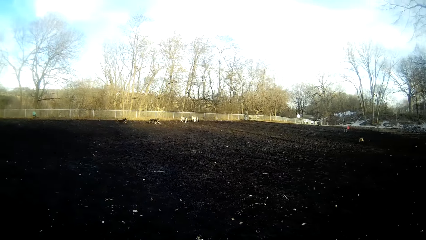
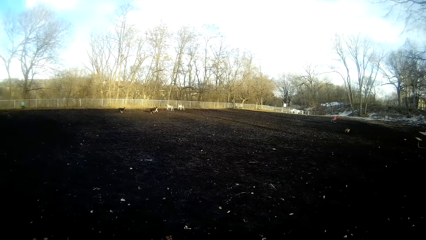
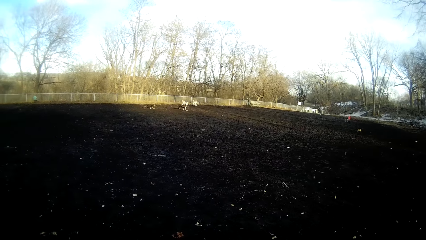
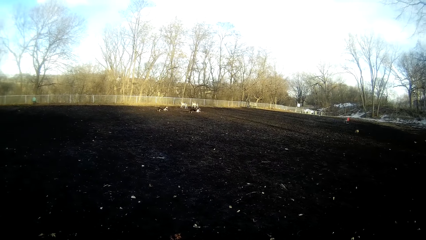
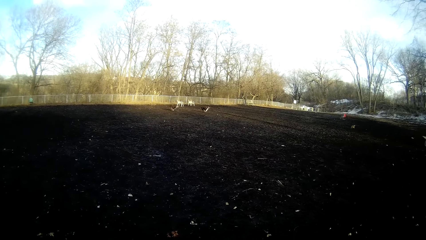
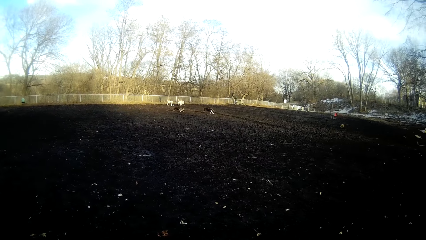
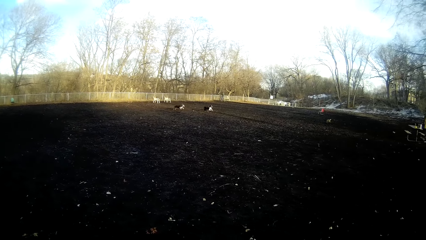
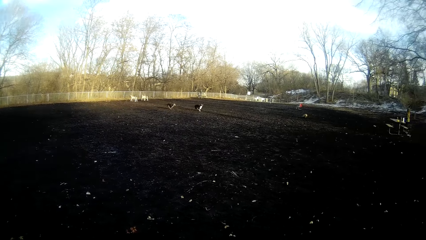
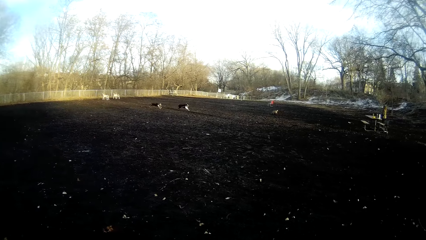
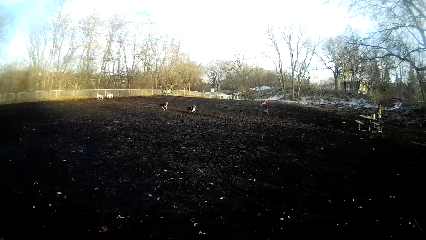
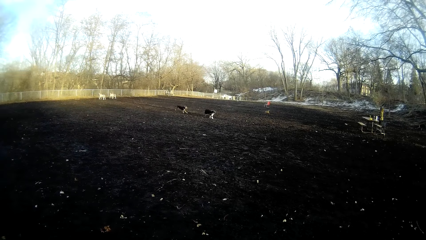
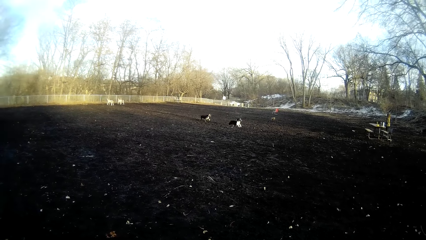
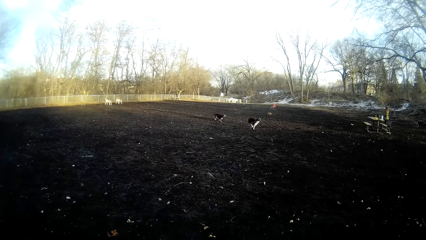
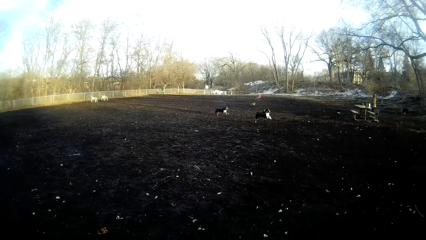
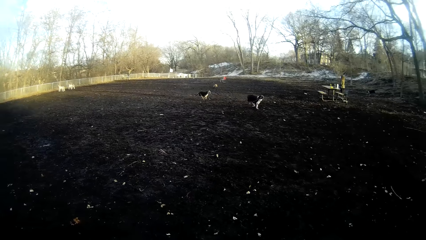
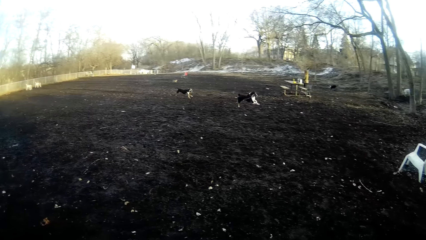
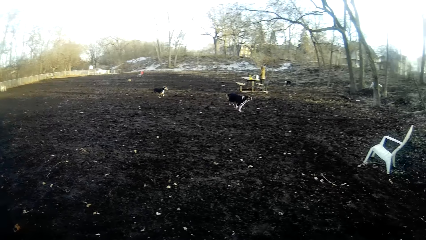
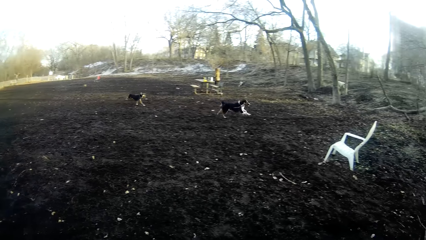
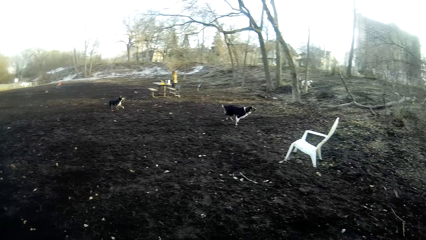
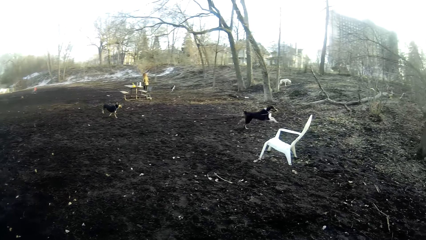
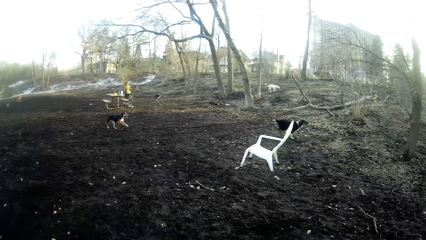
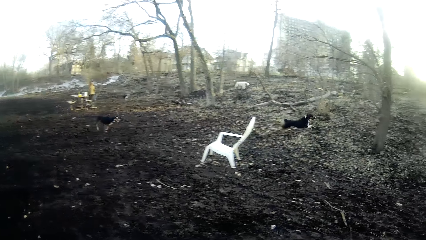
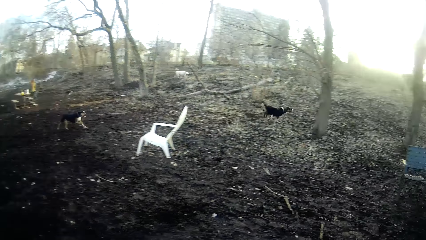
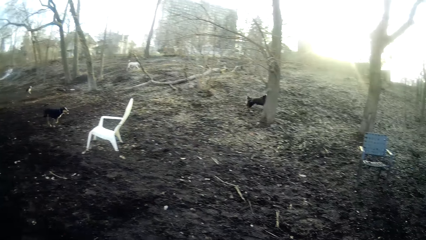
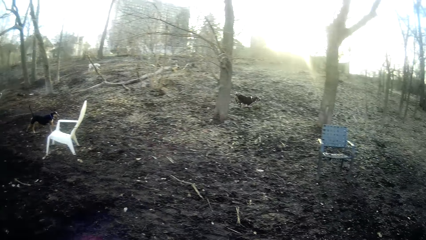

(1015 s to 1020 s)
The camera wearer looks at the dogs.

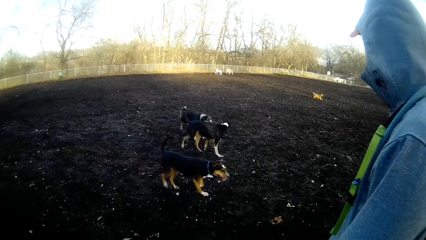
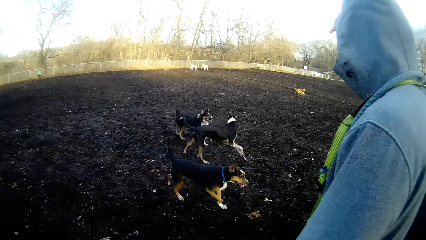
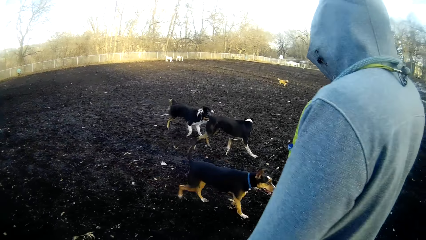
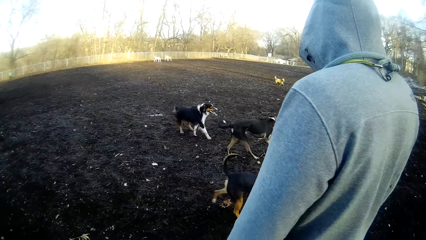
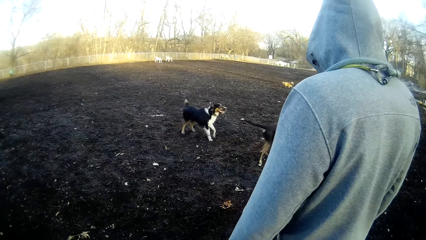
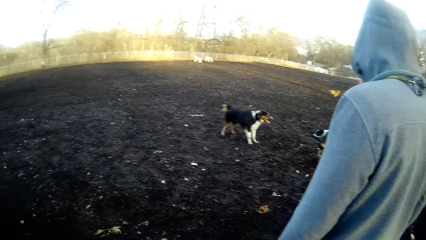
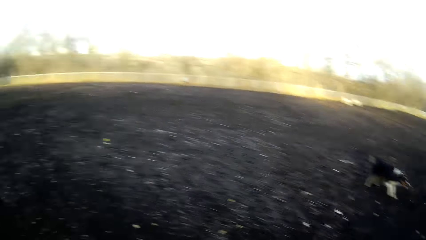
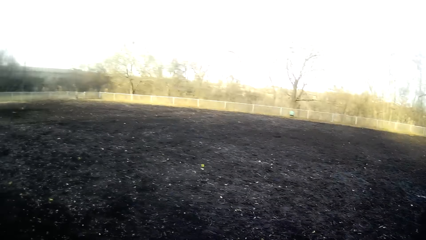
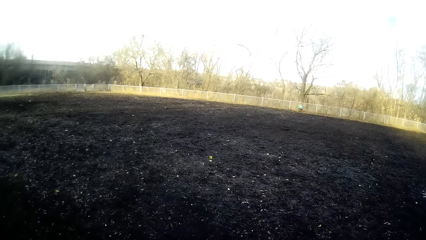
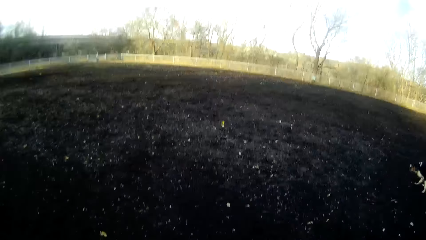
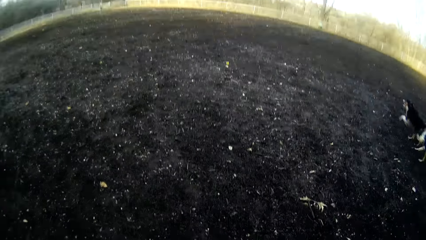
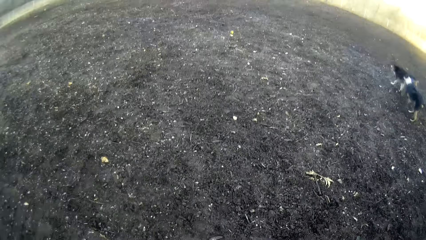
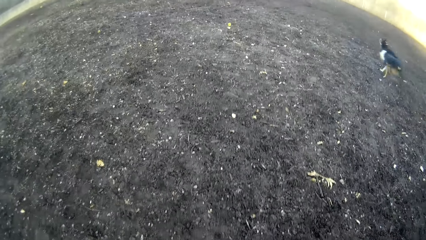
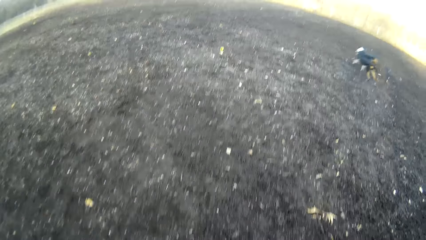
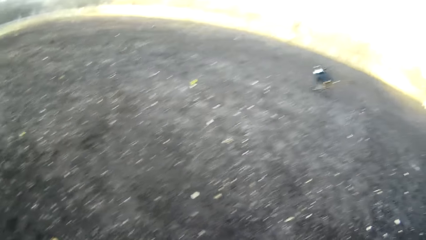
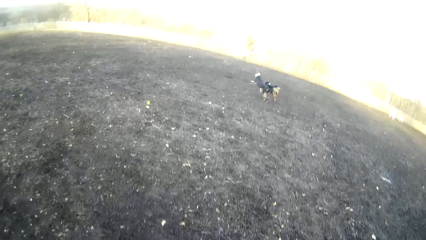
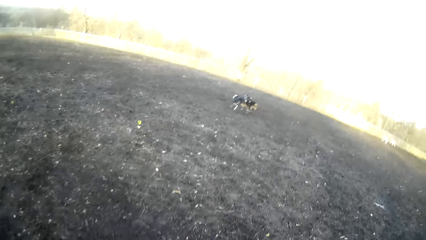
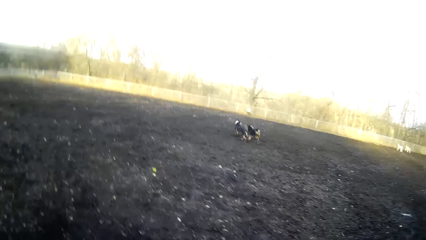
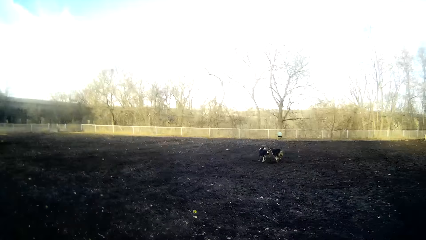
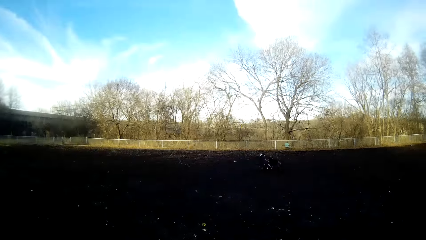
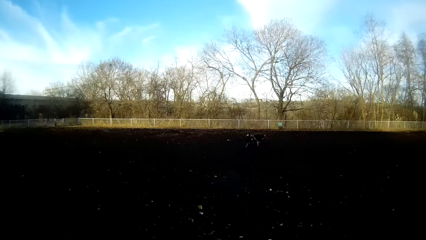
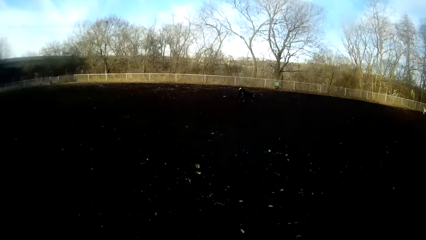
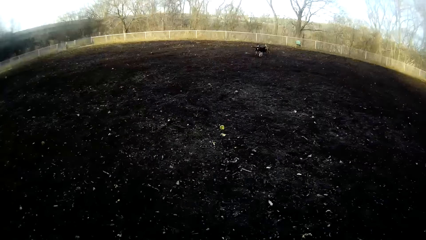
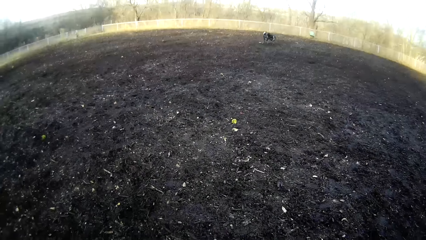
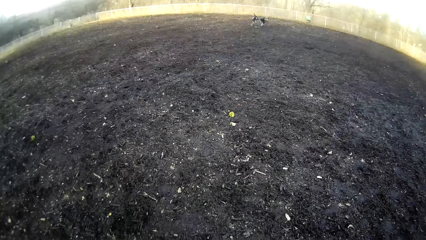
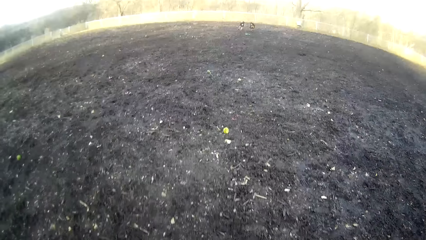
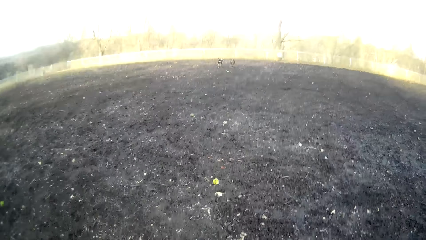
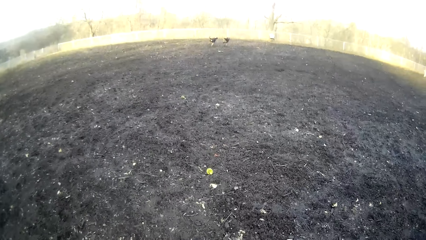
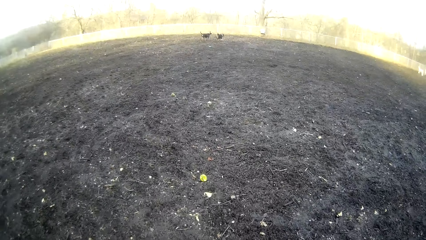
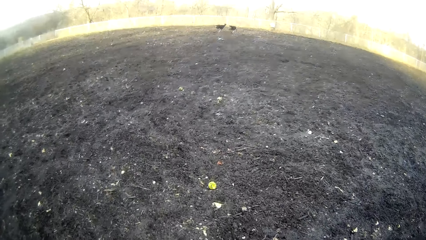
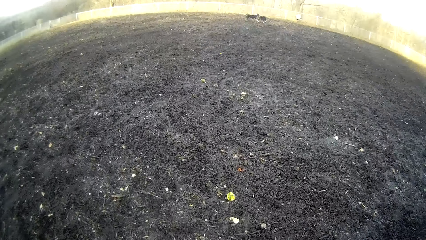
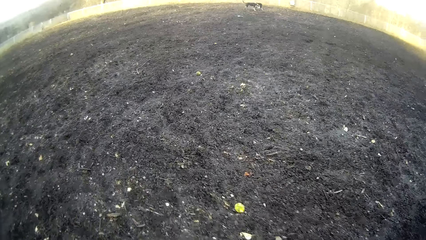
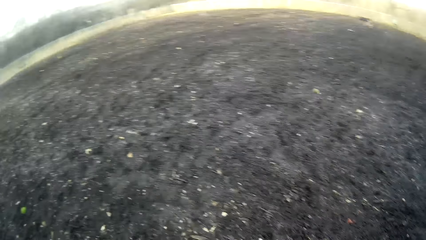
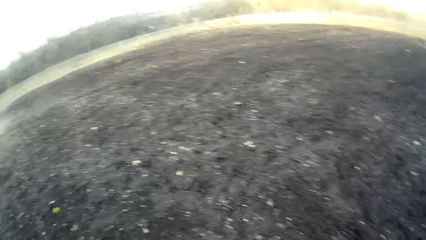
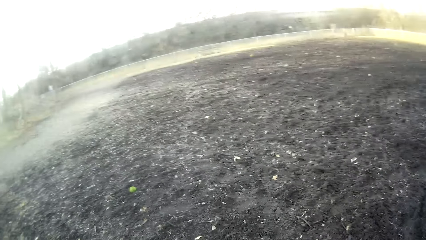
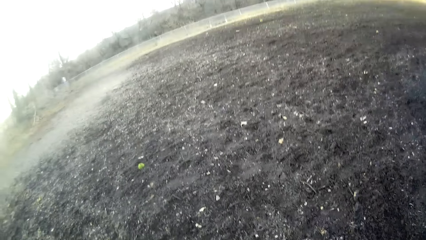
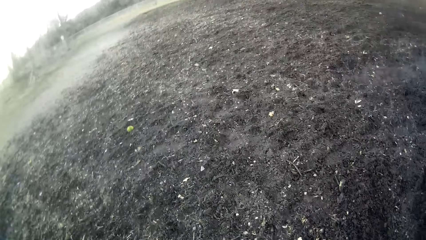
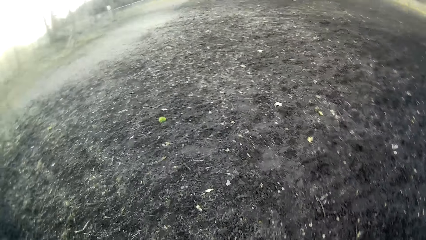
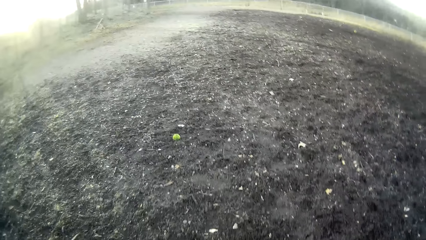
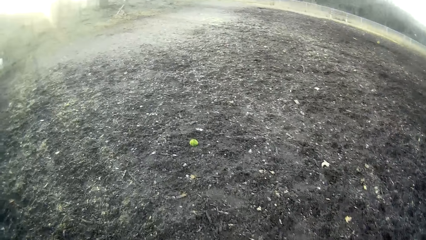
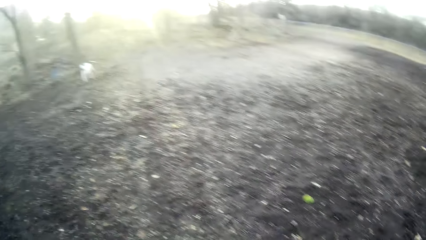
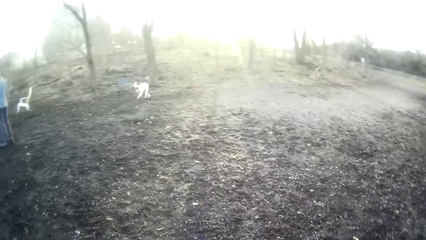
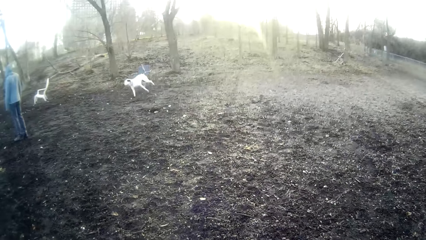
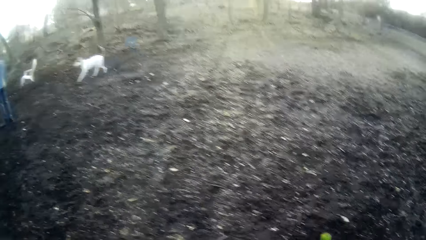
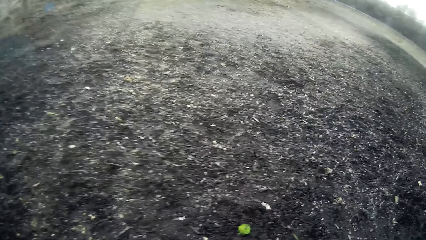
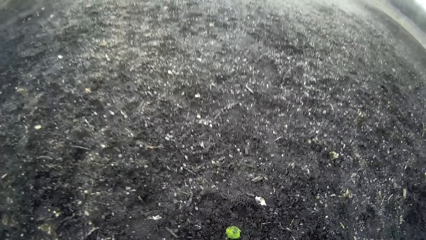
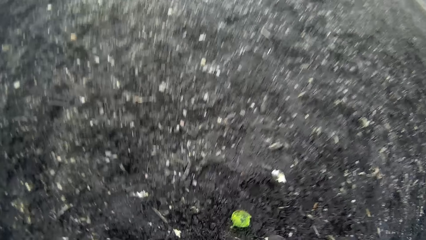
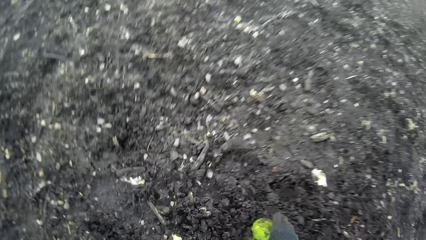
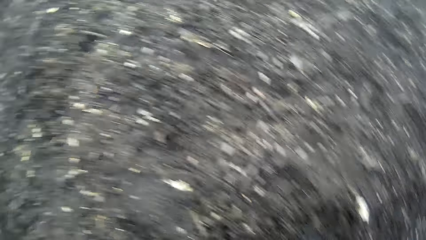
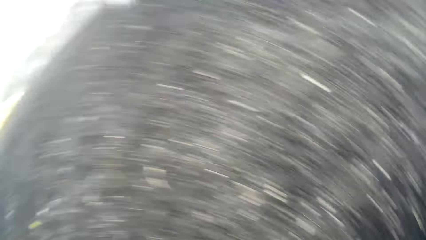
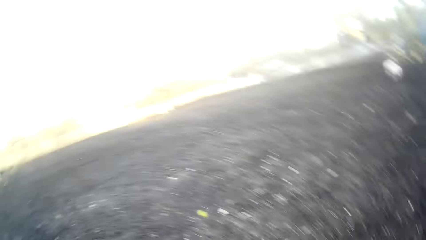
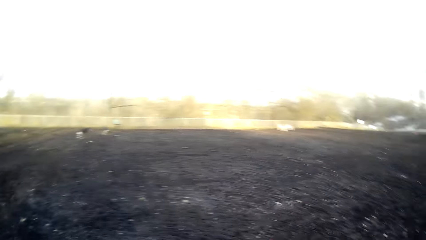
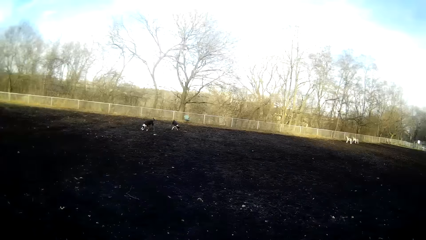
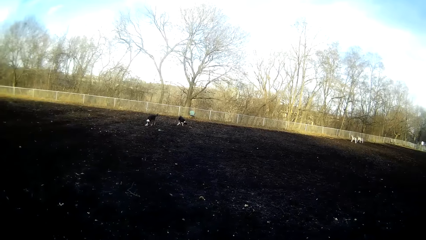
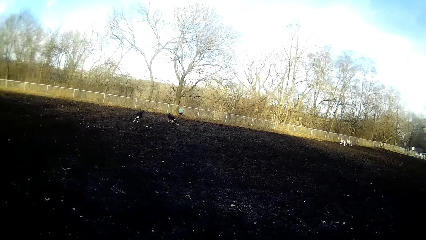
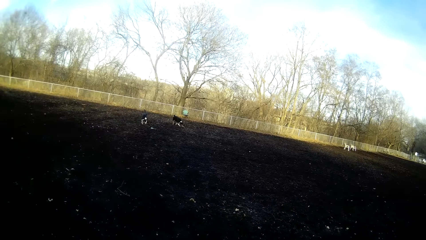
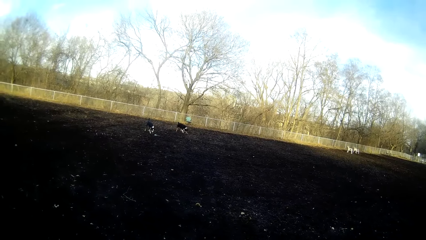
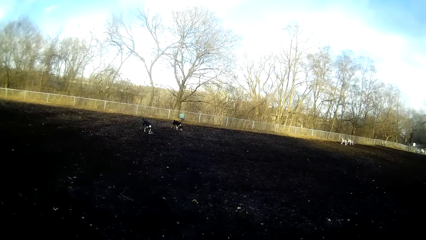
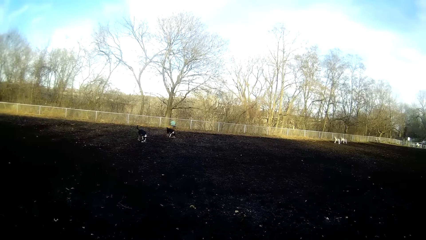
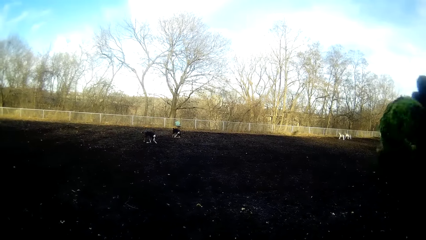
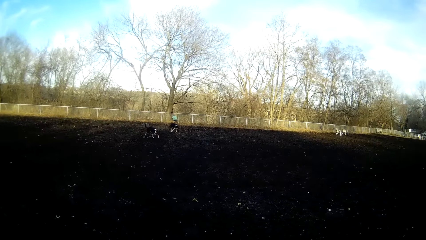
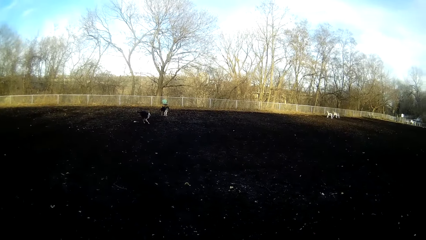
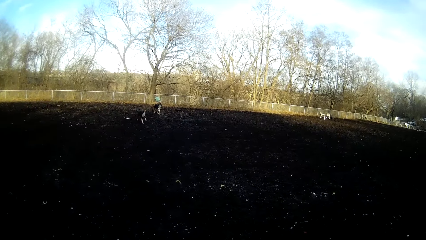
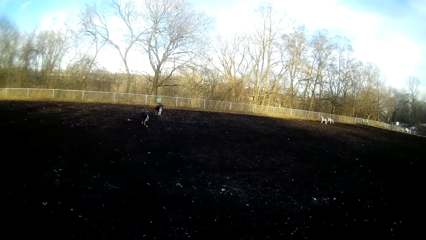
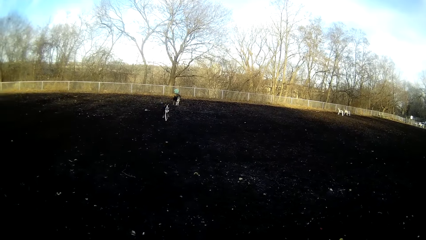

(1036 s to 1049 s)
The camera wearer looks around. He looks at the dogs. He looks around. He picks a tennis ball from the ground with his right hand.
